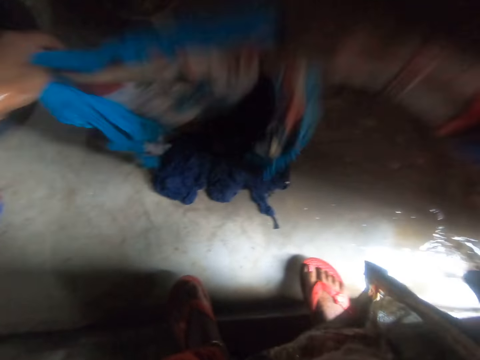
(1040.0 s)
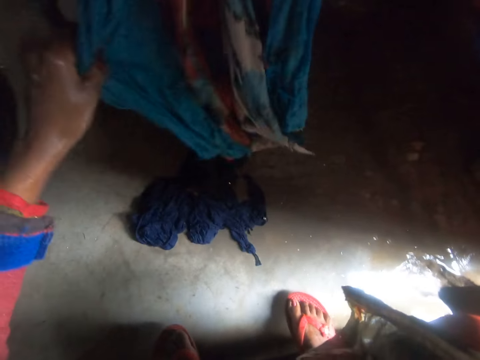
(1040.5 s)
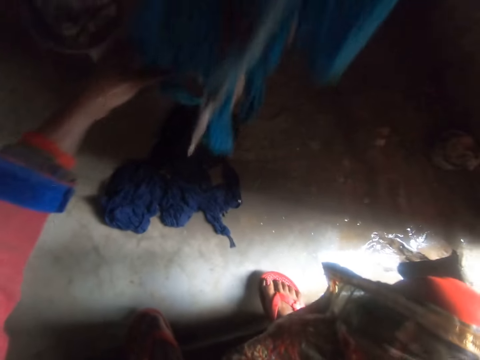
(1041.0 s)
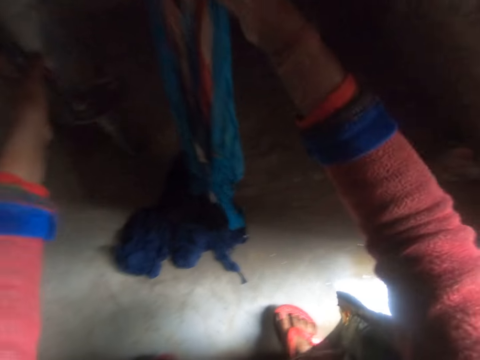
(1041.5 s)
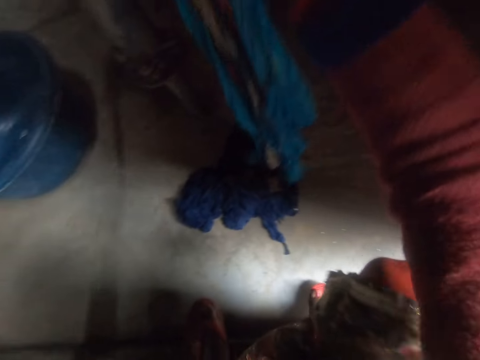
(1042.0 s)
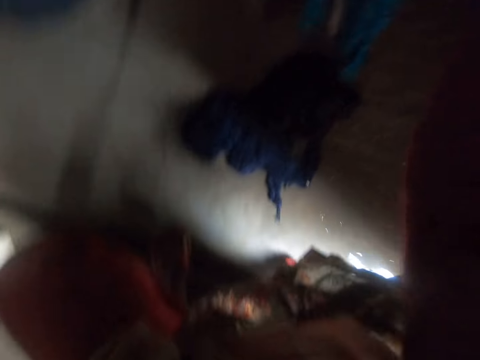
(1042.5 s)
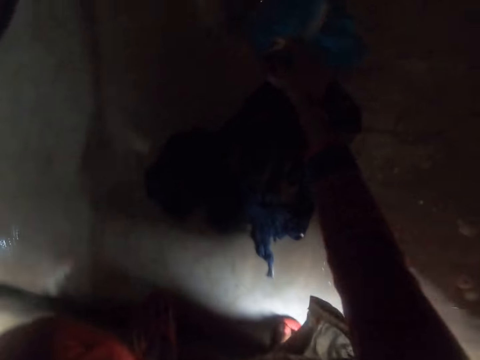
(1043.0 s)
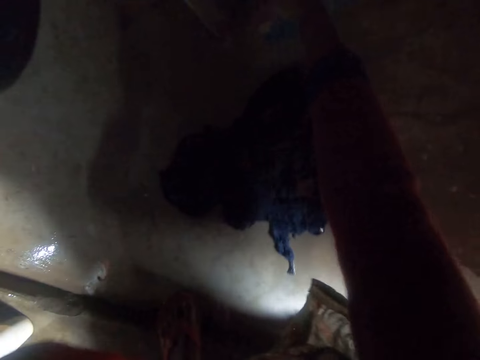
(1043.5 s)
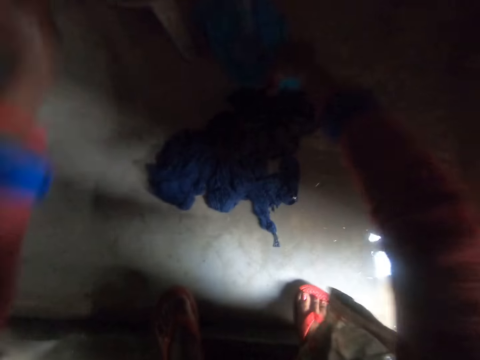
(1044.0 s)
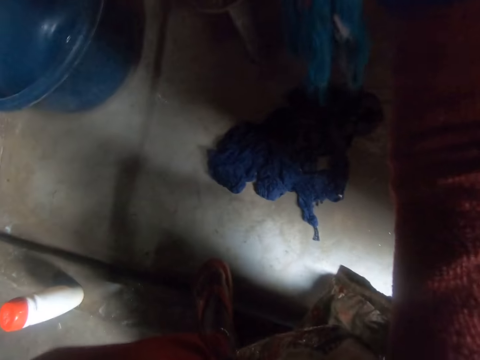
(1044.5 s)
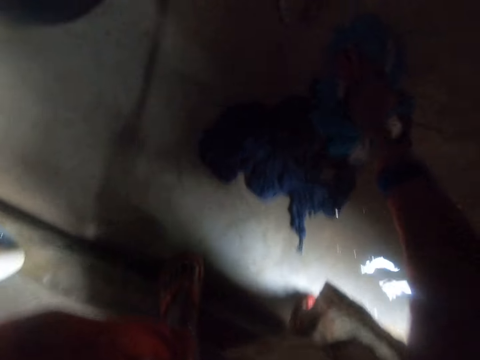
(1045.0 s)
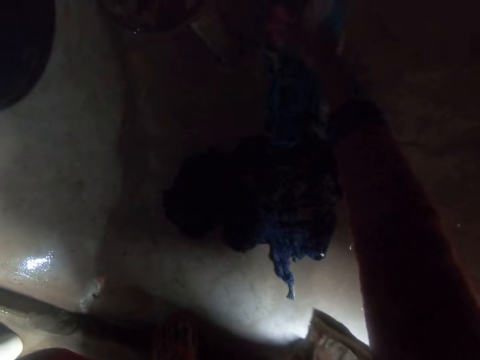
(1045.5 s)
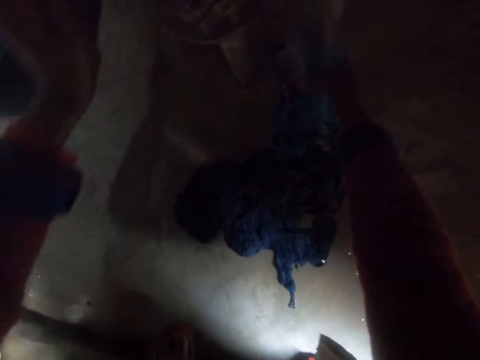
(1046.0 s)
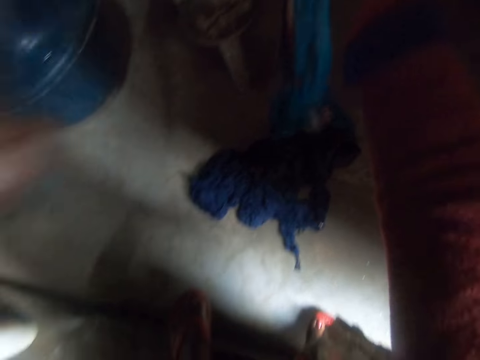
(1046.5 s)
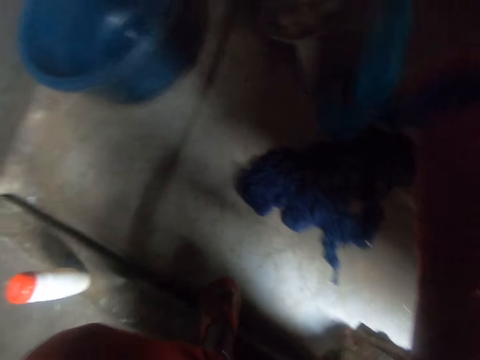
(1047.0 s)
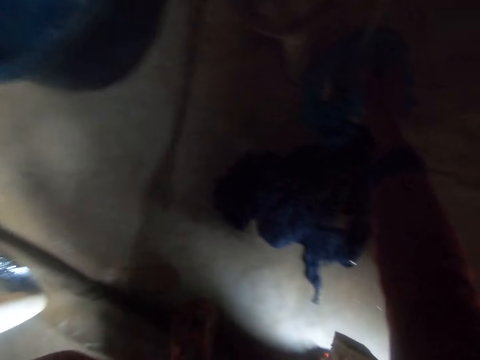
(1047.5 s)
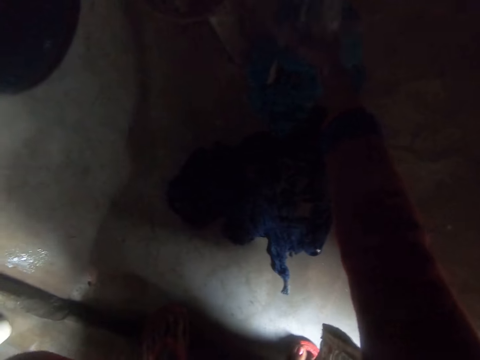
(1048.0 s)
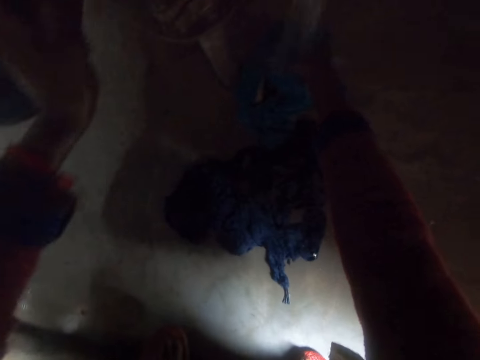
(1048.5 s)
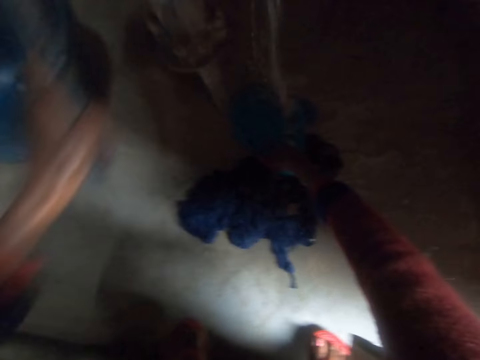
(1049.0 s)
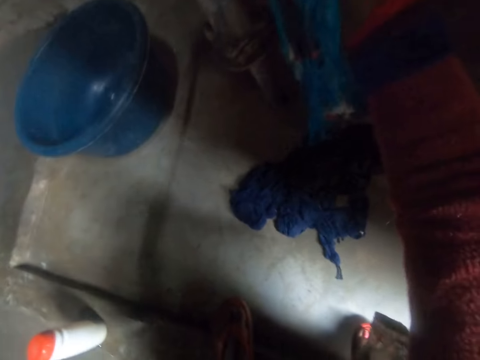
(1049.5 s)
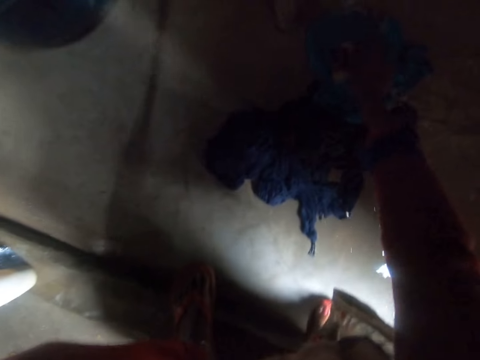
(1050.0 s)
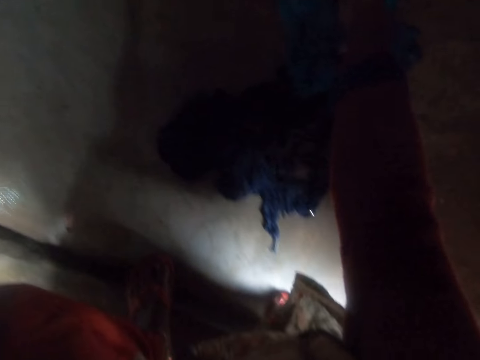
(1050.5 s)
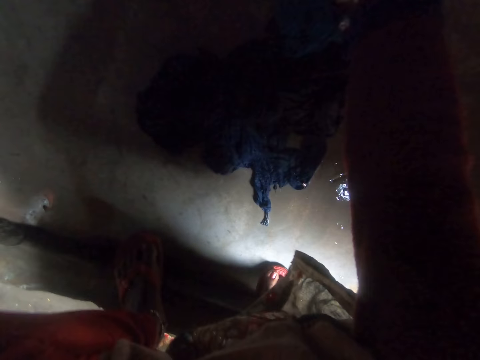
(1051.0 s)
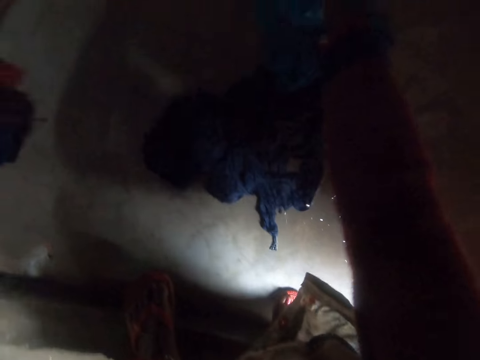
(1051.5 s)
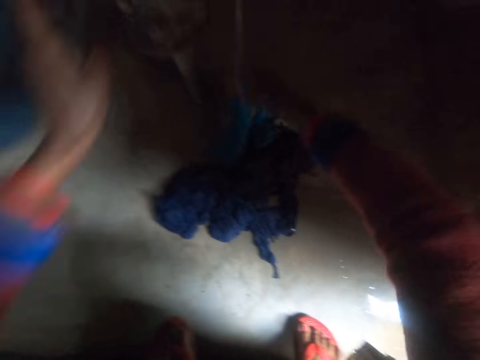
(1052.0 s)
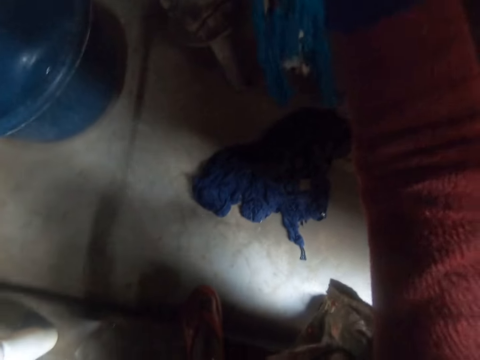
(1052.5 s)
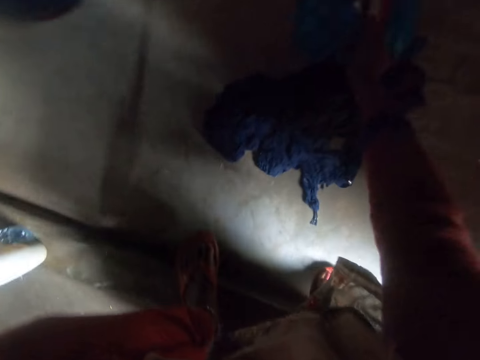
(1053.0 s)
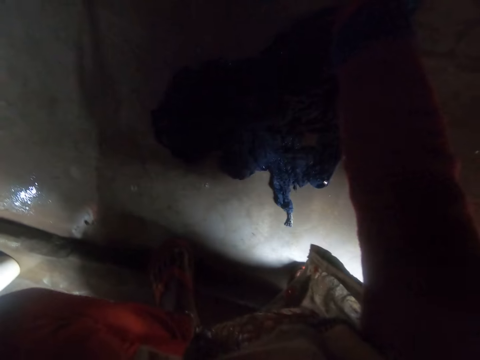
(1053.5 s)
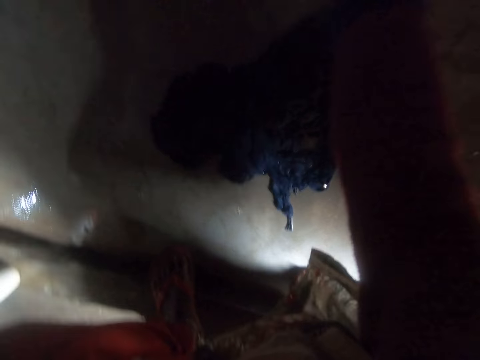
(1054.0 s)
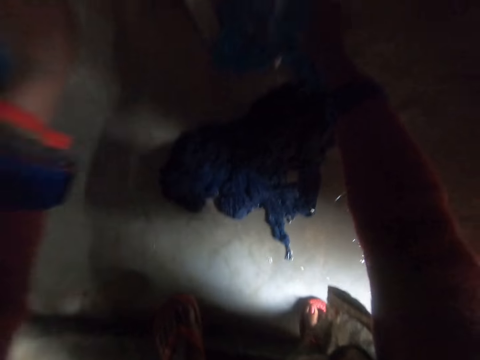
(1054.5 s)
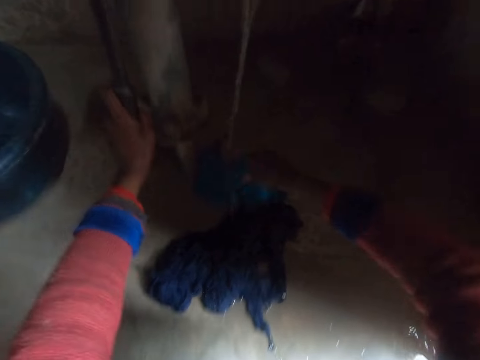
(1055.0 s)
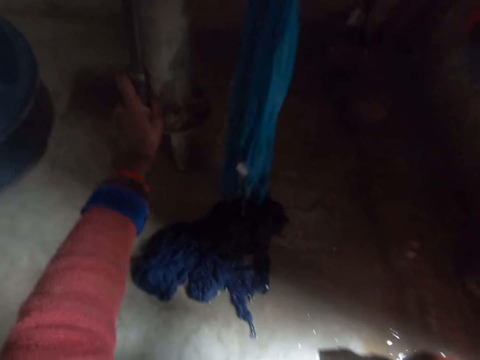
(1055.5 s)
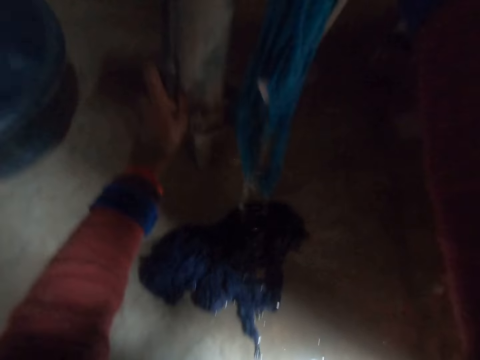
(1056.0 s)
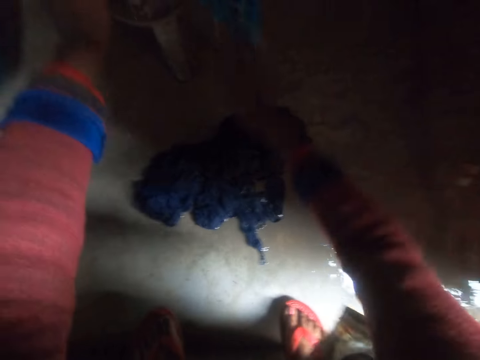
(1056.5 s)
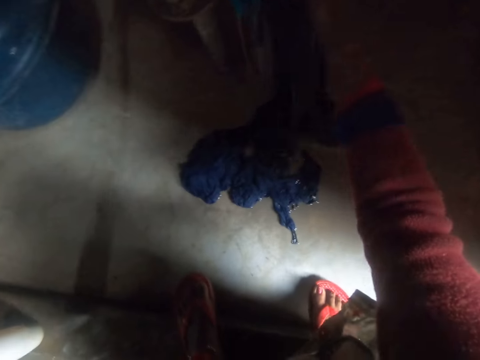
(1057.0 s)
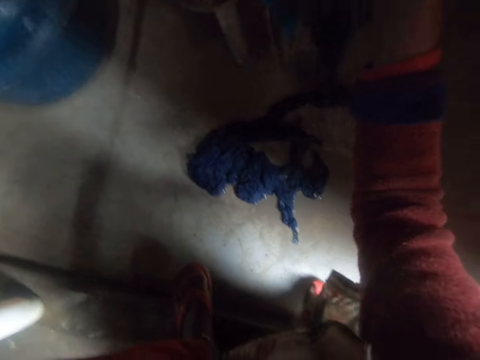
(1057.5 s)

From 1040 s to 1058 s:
The camera wearer pumps water on the cloth in her right hand. She picks up the cloth with her right hand. She washes the cloth. She pumps water on the clothes on the floor with her right hand. She pumps some water. She picks up the cloth with her right hand. She pumps water on the clothes on the floor with her right hand. She lifts the cloth. She pumps some water. She lifts the cloth. She pumps some water. She lifts the cloth.

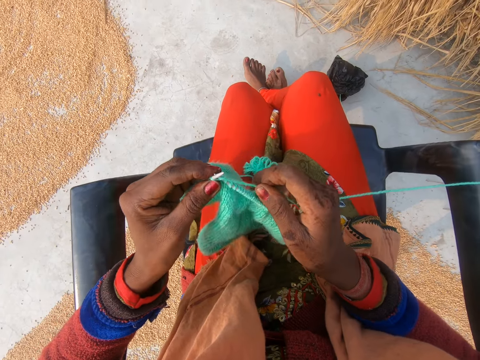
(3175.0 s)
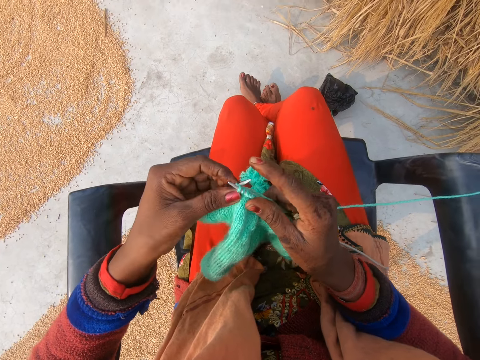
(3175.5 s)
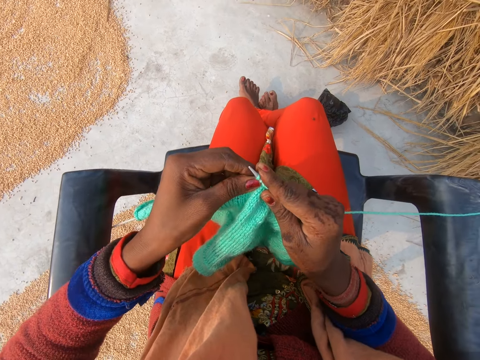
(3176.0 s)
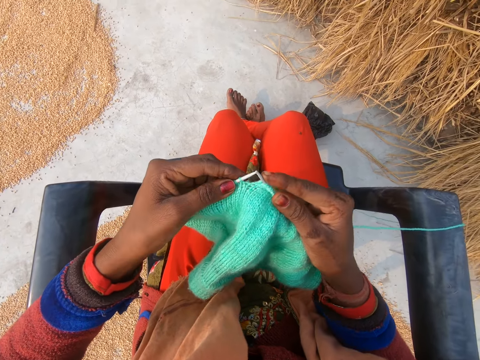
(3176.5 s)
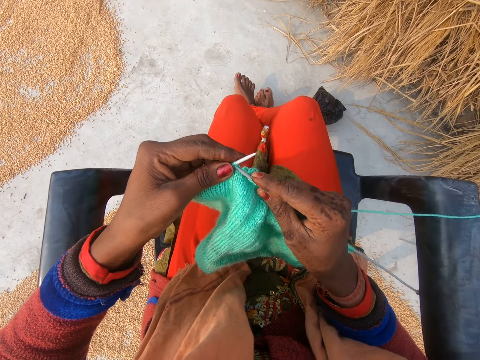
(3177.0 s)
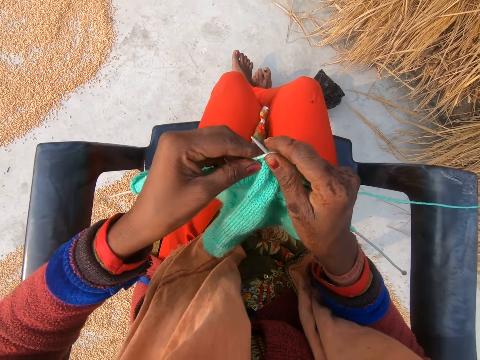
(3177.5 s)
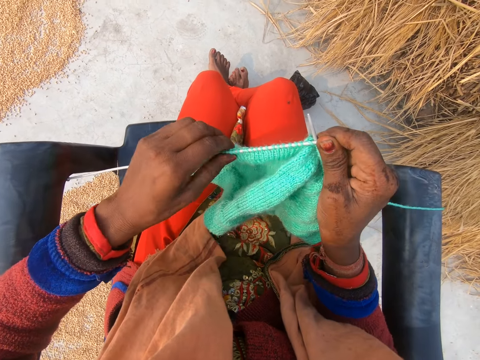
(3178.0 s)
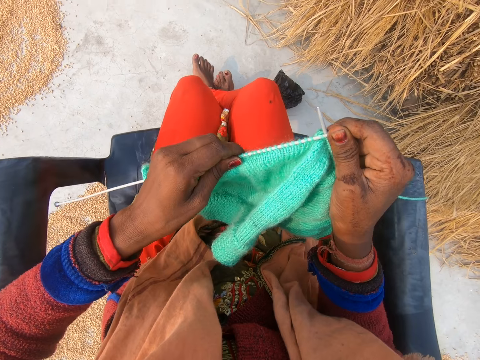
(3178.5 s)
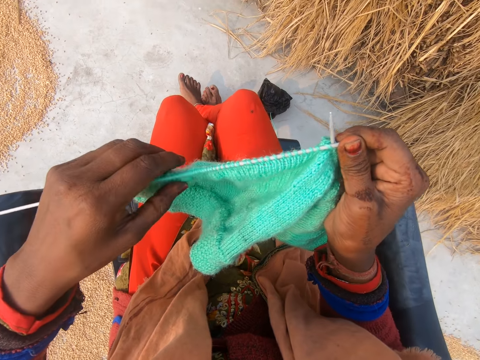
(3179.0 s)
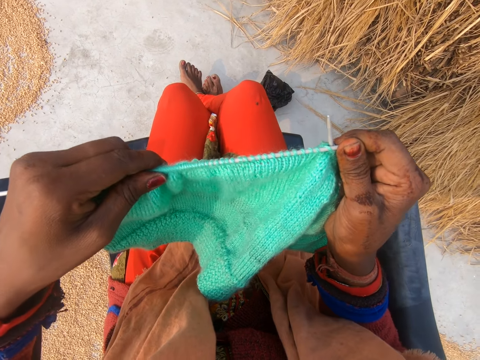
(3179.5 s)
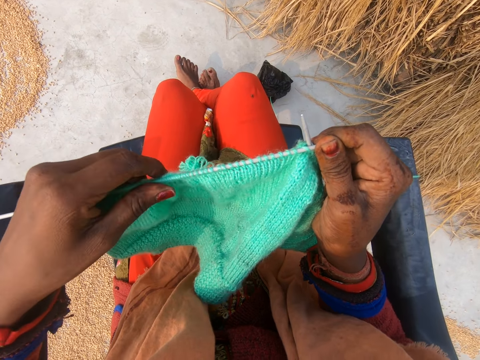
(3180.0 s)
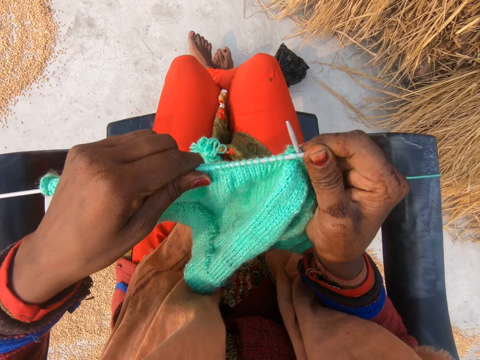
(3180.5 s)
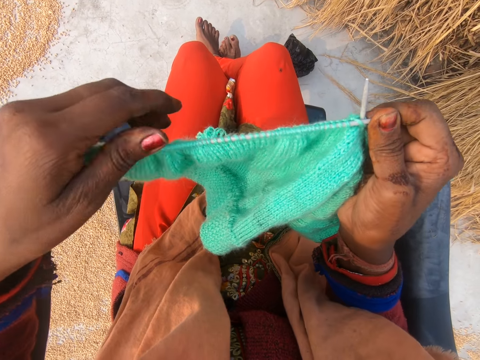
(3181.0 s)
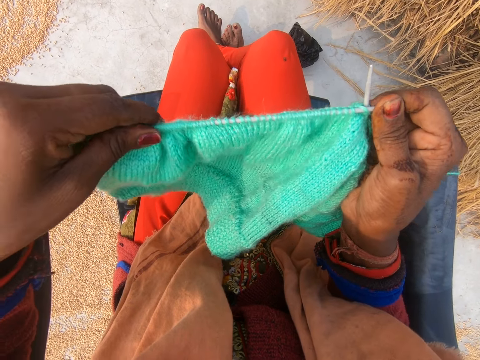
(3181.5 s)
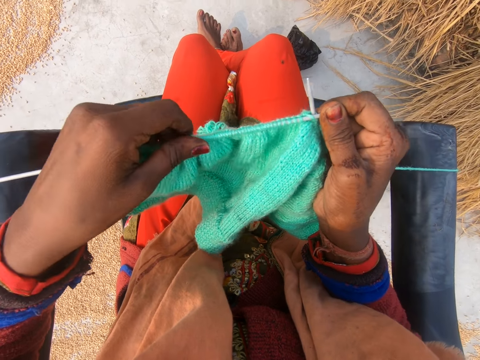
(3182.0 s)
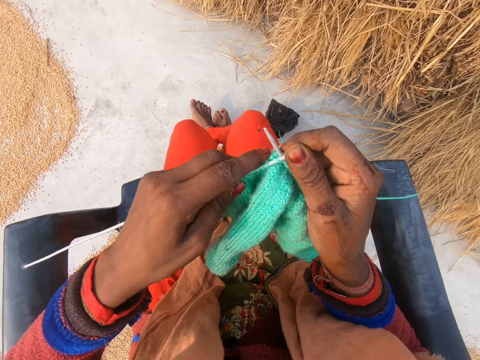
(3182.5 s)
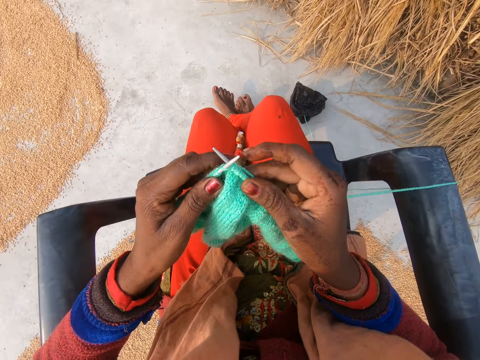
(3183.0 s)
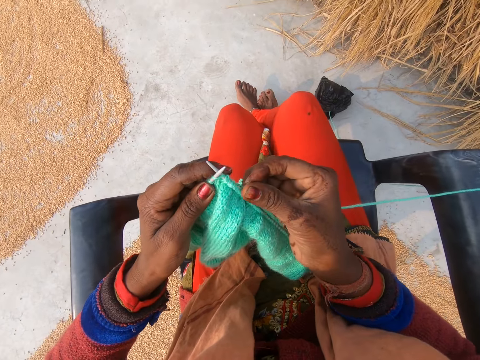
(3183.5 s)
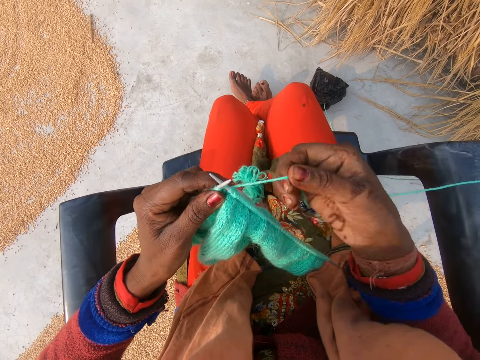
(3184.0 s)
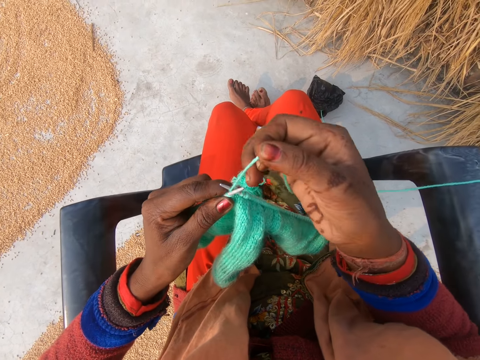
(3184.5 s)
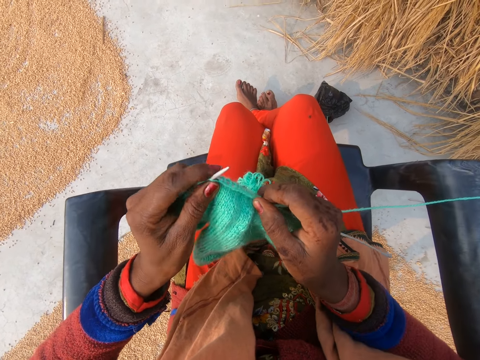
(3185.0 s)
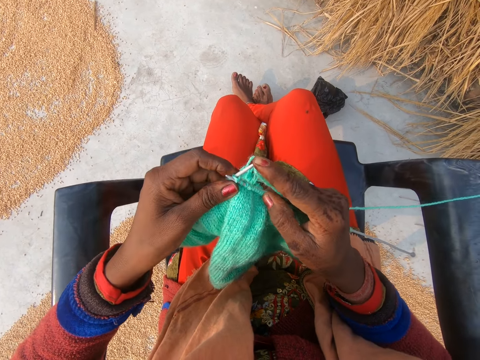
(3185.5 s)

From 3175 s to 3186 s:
The camera wearer speaks to a child. They knit a cloth with crochets. They adjust the cloth on a crochet. They adjust wool on the crochet.
